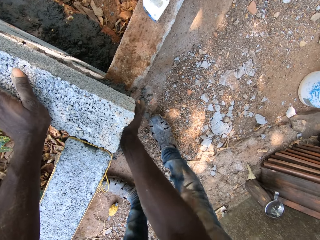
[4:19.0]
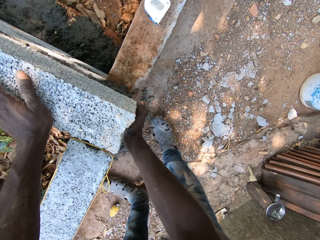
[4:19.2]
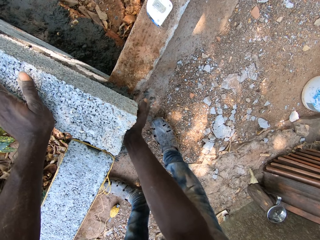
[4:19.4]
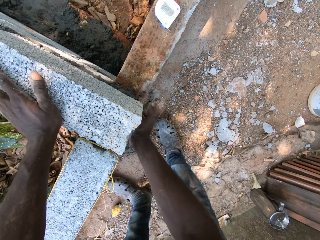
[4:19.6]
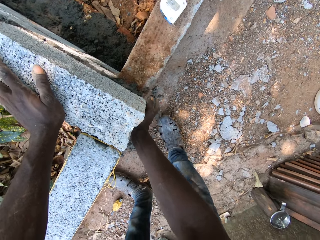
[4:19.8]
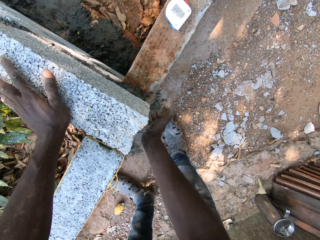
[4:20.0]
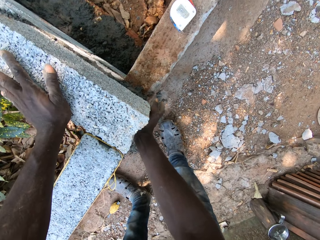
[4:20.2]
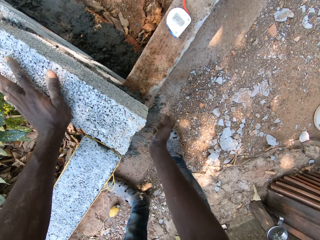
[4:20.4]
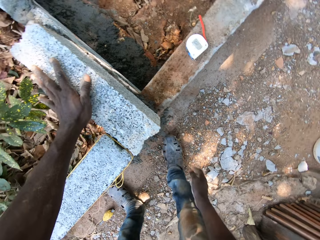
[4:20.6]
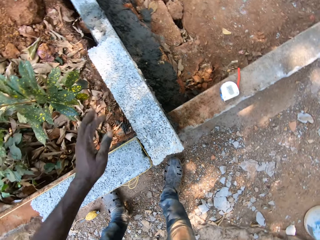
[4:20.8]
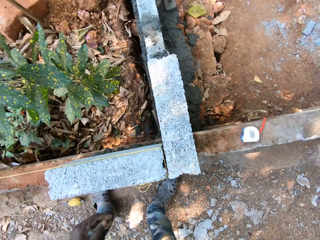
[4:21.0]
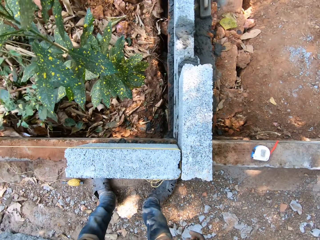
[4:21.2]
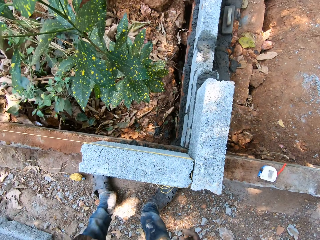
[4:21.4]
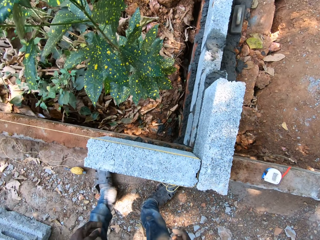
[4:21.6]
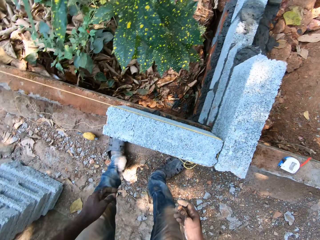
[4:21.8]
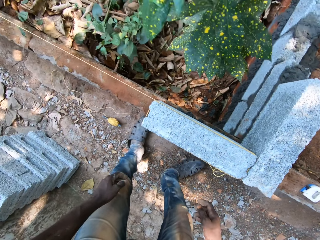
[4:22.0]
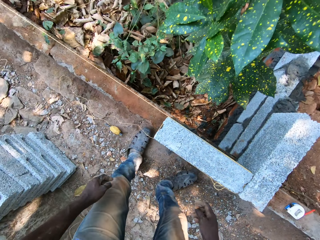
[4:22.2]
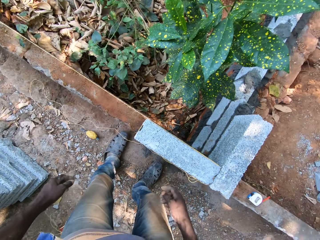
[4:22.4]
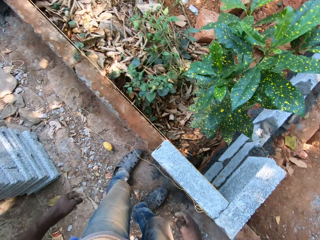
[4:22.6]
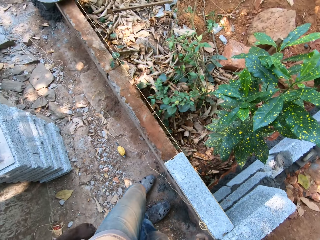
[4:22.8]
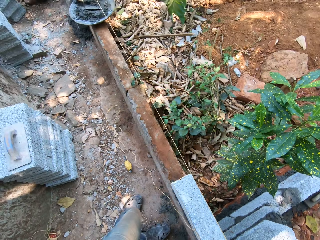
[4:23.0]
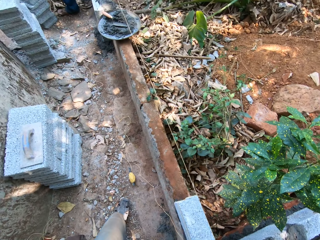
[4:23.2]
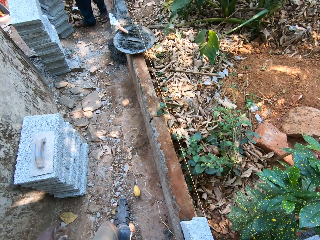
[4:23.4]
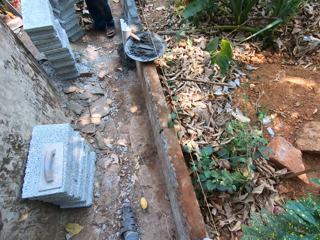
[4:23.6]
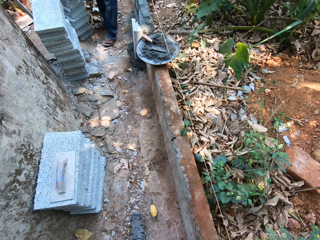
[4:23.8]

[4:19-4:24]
The camera wearer hits the brick with the hand. They stand beside the wall.

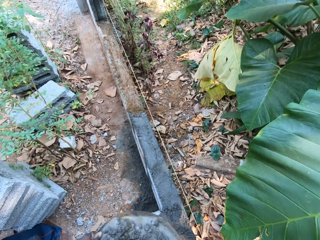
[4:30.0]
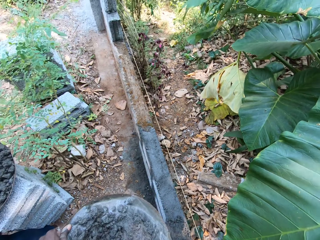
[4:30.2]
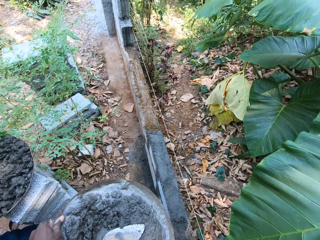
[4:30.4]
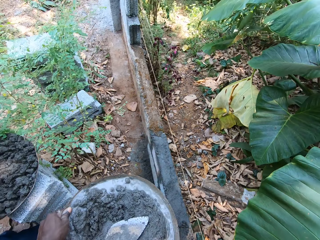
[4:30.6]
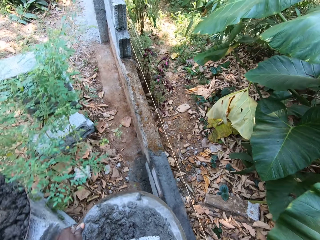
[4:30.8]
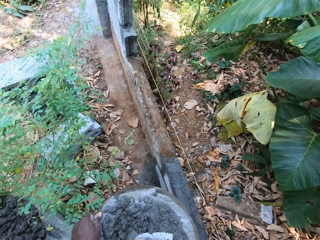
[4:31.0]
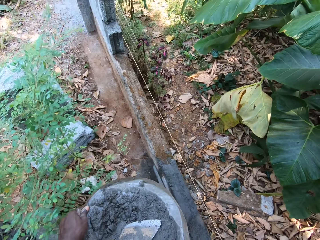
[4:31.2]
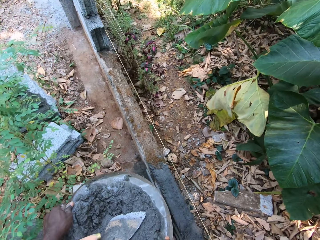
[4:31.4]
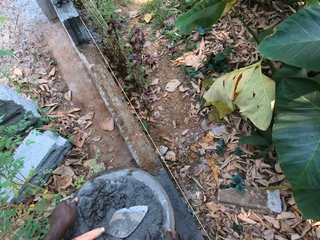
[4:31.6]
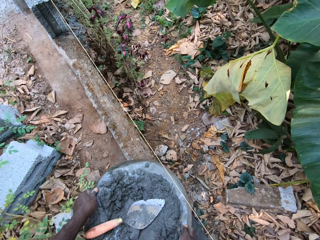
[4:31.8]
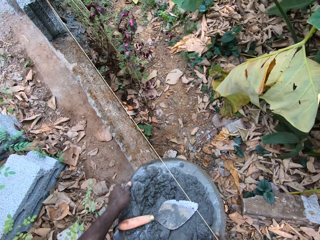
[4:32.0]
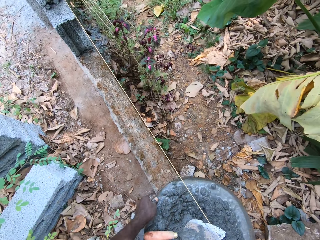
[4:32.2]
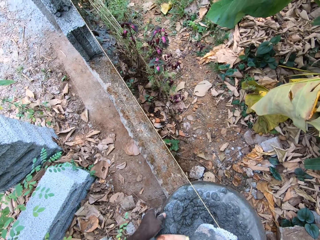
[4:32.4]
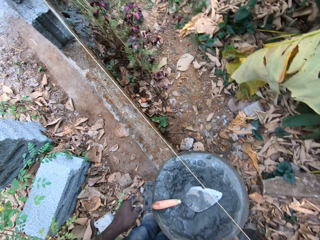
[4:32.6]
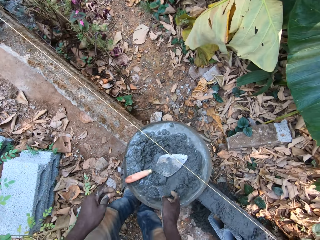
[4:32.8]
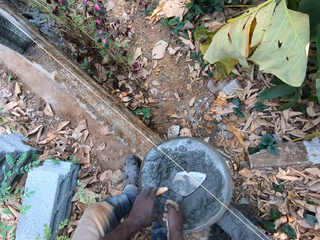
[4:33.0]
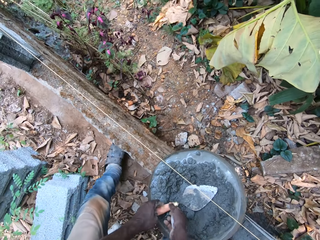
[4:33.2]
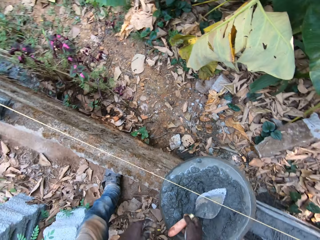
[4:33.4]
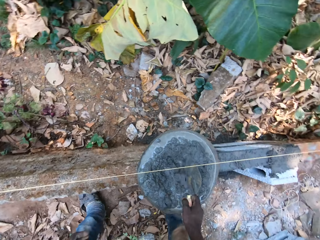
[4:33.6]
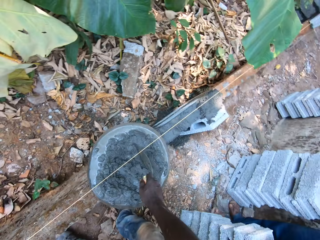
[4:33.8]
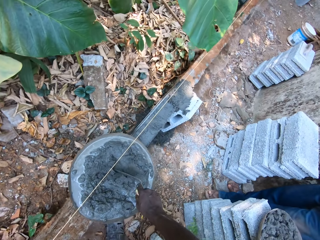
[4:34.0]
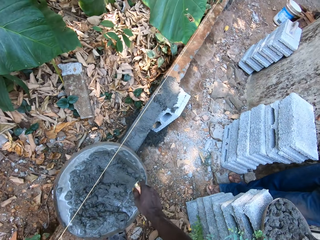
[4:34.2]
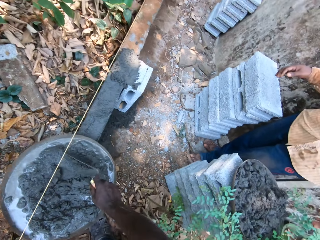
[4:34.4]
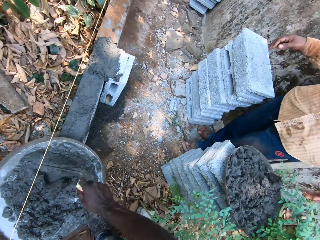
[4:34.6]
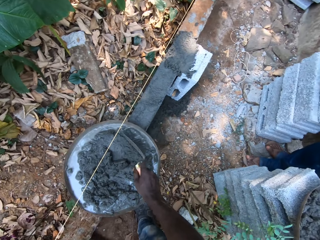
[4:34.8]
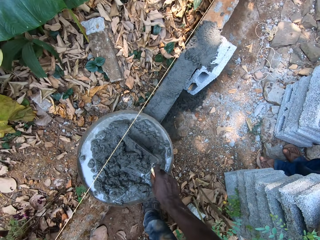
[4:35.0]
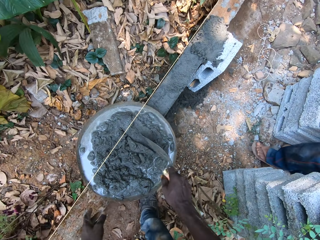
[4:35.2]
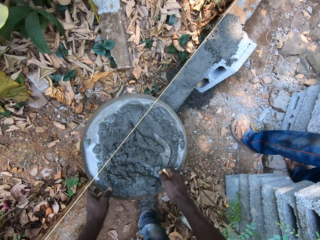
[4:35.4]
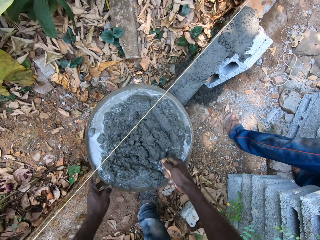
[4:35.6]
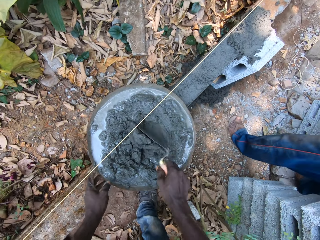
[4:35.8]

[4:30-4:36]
The camera wearer holds the tray. He walks beside the wall. He drops the aluminum bowl onto the wall with both hands. He picks up the brick trowel from the aluminum bowl with his right hand. He interacts with a man. The camera wearer mixes mortar in the aluminum bowl with the brick trowel in his right hand. He holds the aluminum bowl with his left hand.

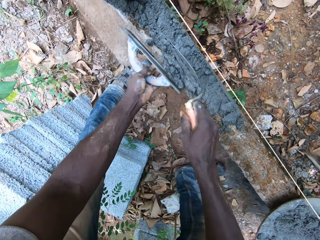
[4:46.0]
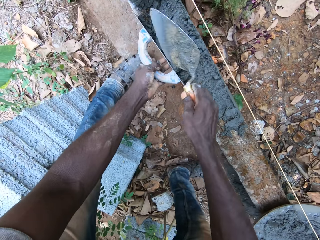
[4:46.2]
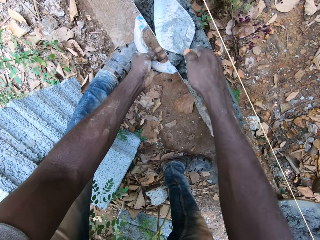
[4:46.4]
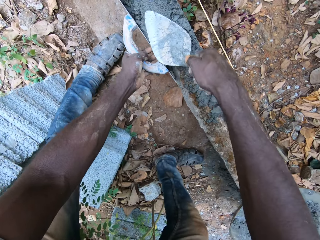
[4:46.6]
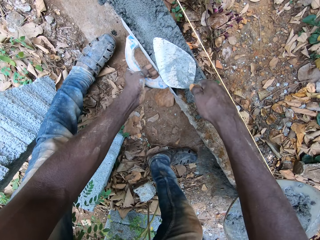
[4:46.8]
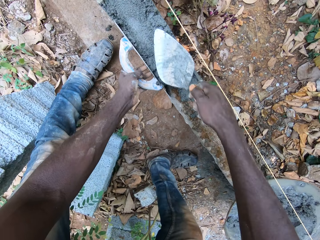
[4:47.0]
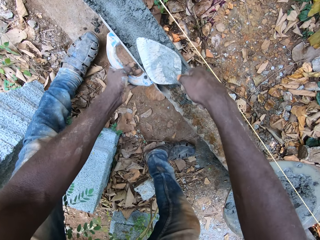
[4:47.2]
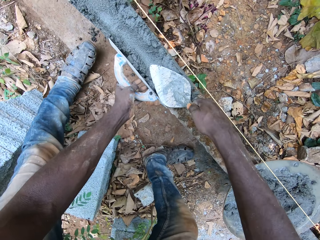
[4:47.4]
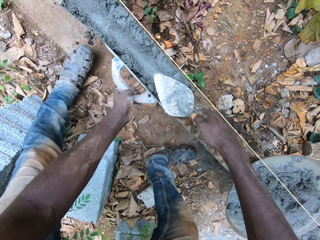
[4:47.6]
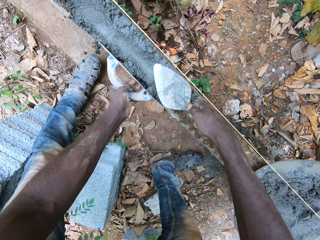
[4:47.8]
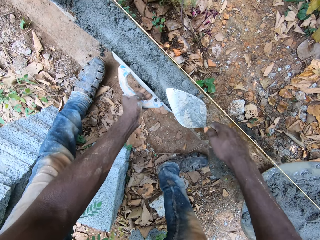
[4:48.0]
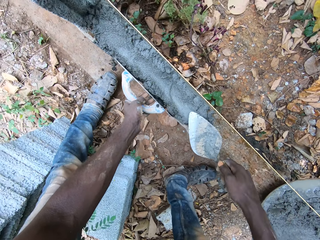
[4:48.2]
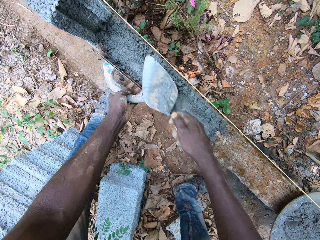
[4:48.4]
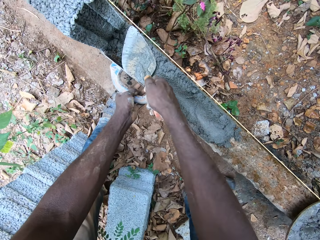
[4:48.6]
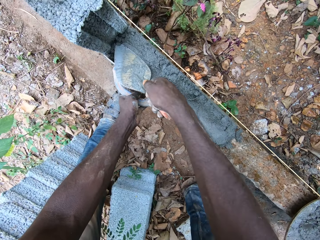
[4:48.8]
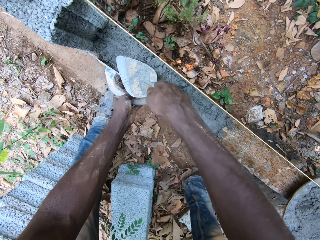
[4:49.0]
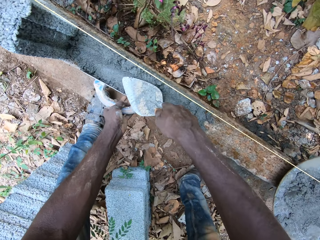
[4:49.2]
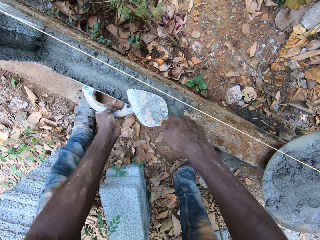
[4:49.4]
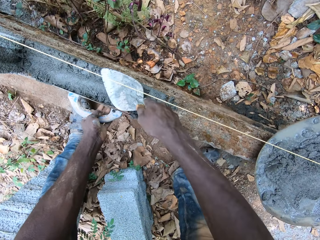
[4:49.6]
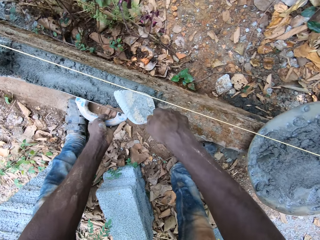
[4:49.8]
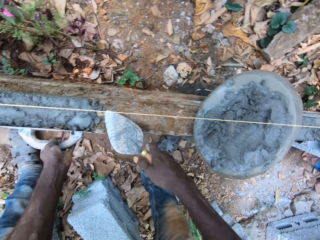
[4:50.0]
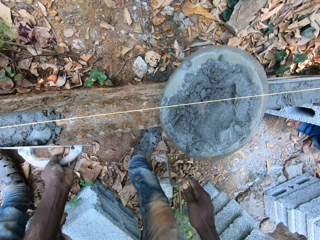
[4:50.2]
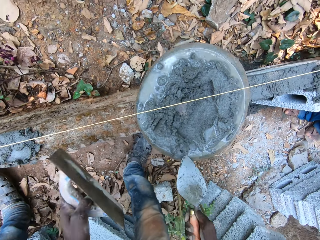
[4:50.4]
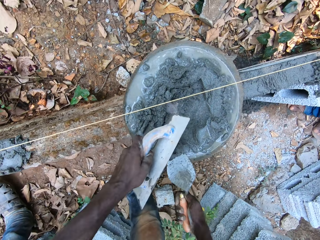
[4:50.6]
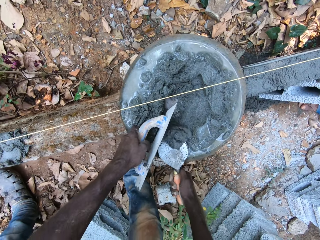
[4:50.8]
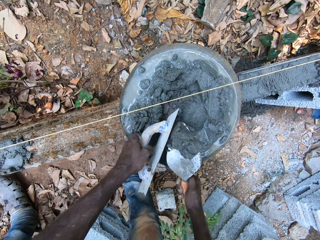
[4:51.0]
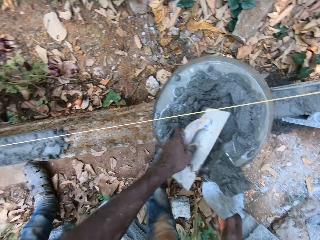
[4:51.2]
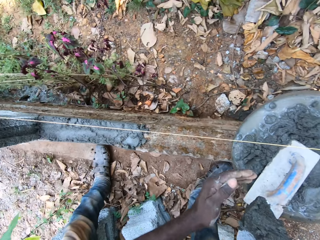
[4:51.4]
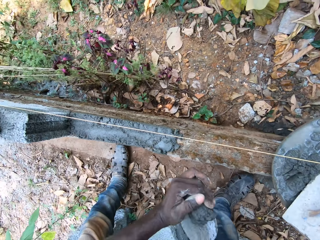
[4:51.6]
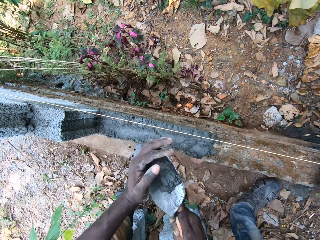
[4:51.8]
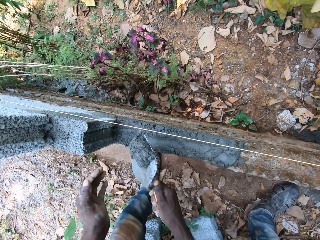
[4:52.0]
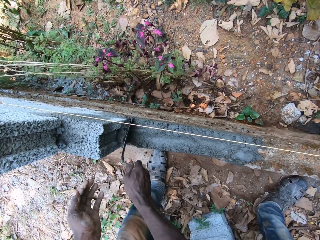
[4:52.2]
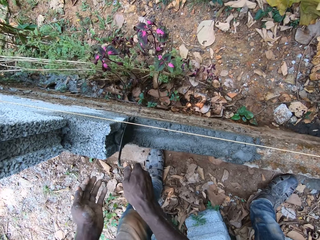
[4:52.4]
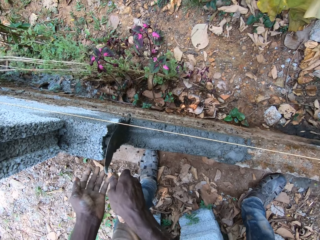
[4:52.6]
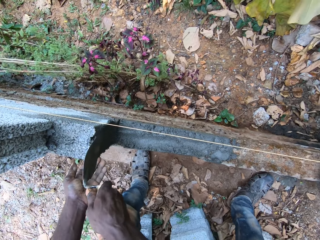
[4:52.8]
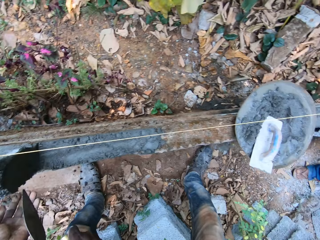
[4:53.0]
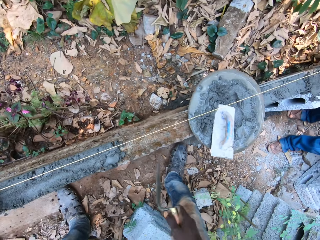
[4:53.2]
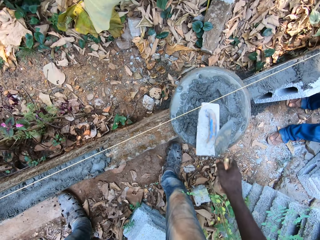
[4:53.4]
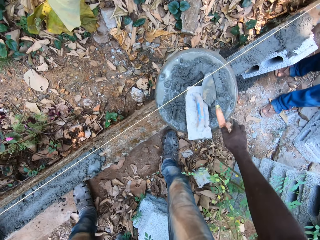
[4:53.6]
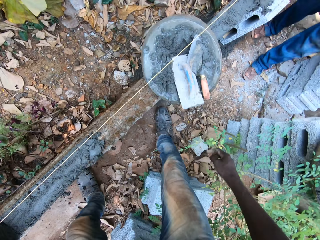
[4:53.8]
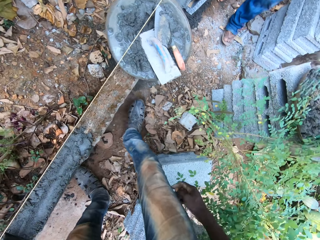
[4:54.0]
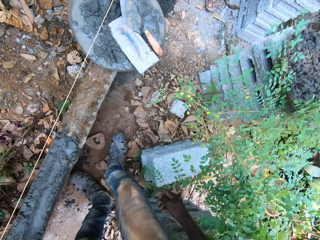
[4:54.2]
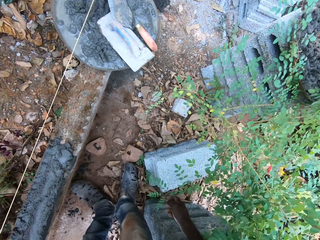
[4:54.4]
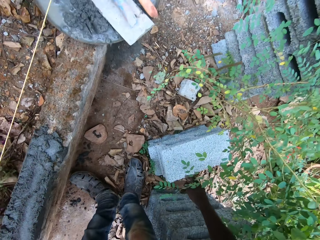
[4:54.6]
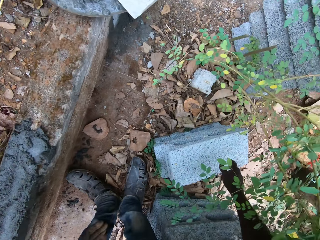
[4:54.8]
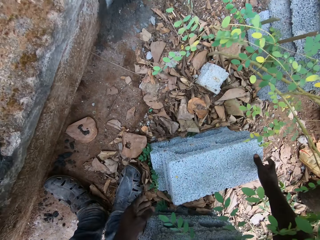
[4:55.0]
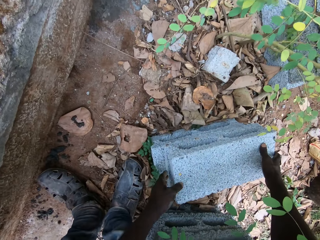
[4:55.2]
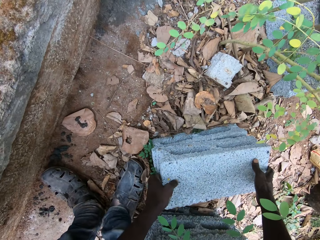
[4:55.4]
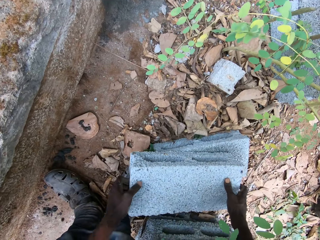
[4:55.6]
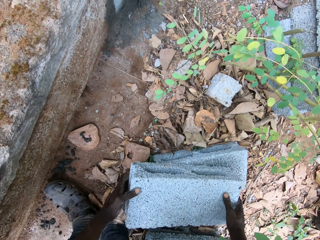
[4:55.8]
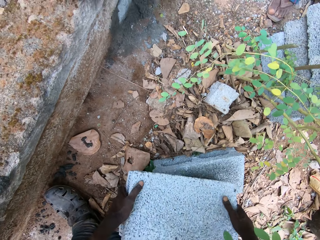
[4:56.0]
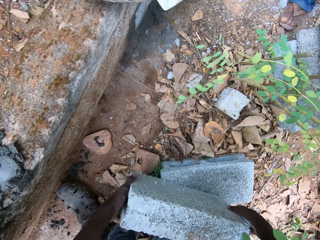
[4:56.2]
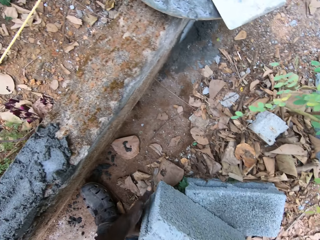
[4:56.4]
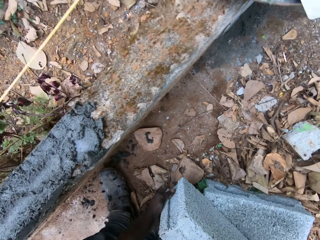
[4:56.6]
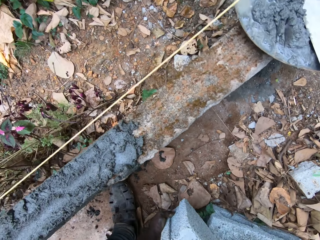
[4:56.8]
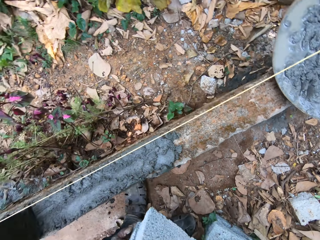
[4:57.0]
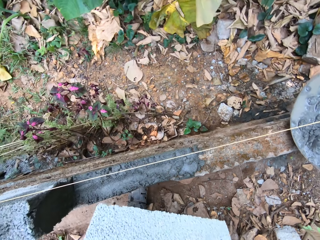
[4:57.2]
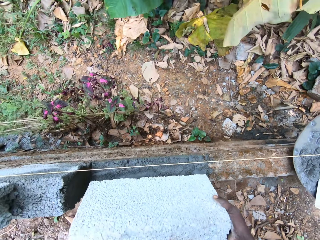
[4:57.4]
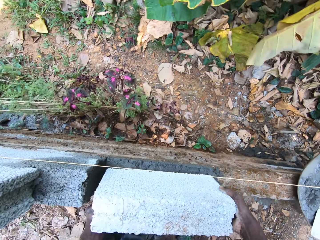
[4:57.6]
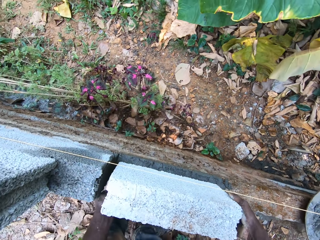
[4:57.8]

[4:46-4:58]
The camera wearer pours the cementing material on the concrete with the hand trowel in his right hand. He spreads the cementing material on the concrete with the hand trowel in his right hand. He moves the rubbing trowel on the concrete with his left hand. He takes some cementing material from the hand pan with the hand trowel in his right hand. He drops the rubbing trowel in the hand pan with his left hand. He spreads the cementing material on the concrete with the hand trowel in his right hand. He converses with a person. He drops the hand trowel in the hand pan with his right hand. The person converses with the camera wearer. The camera wearer picks up a concrete block from the ground with both hands.
